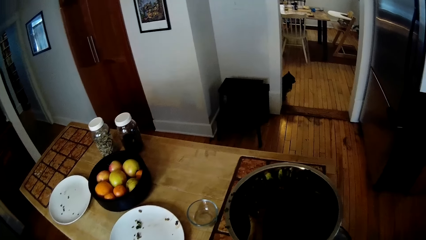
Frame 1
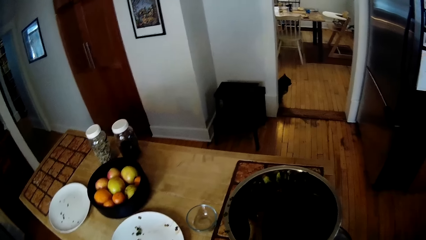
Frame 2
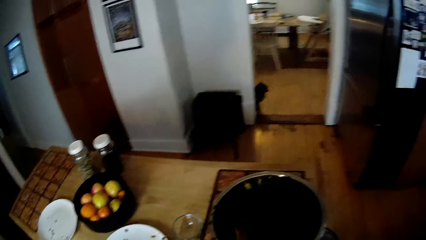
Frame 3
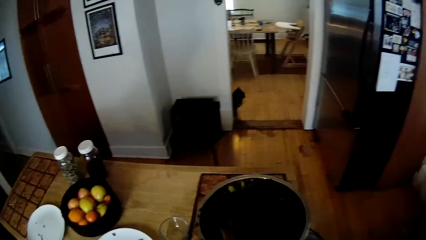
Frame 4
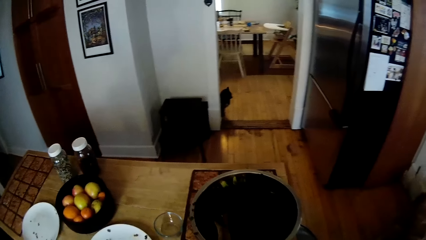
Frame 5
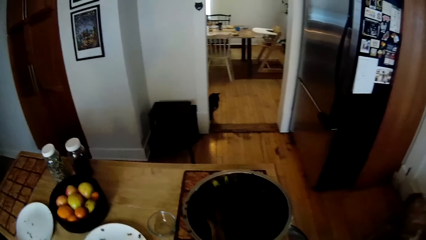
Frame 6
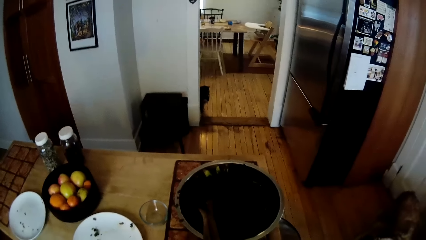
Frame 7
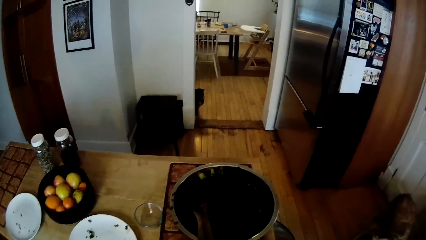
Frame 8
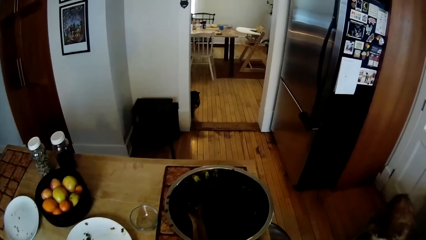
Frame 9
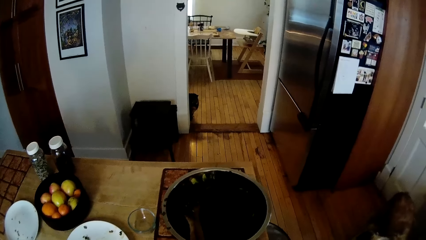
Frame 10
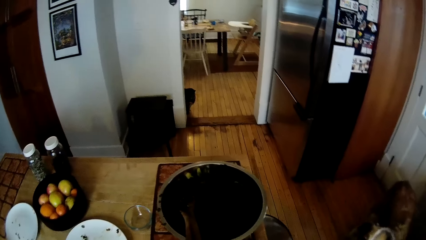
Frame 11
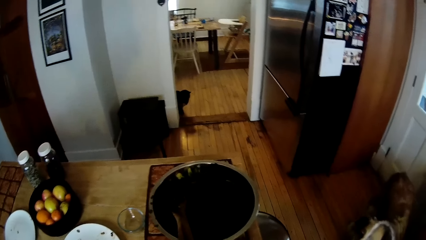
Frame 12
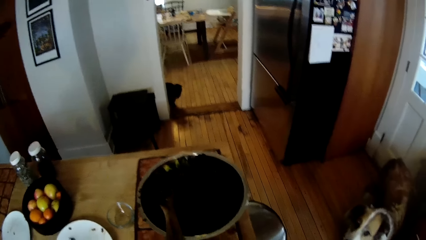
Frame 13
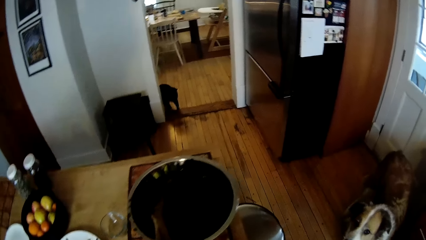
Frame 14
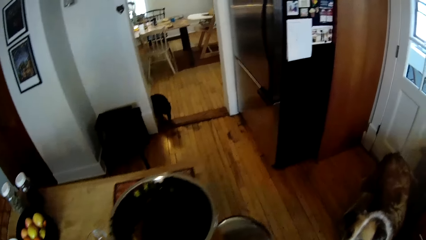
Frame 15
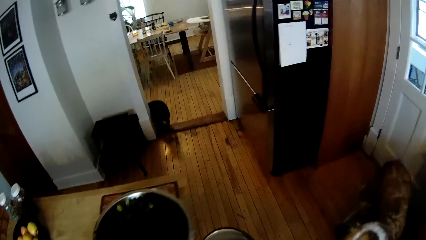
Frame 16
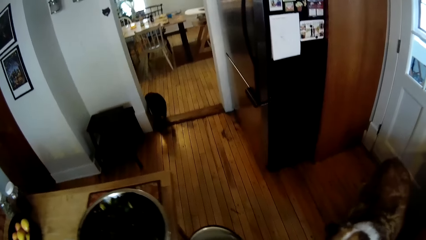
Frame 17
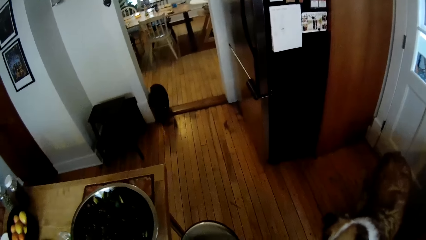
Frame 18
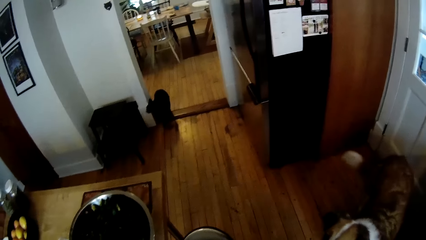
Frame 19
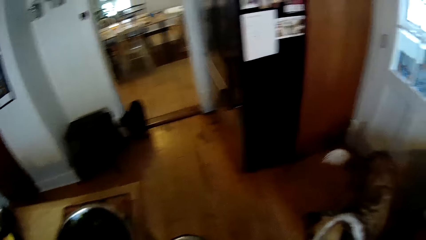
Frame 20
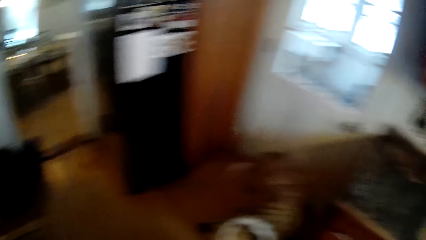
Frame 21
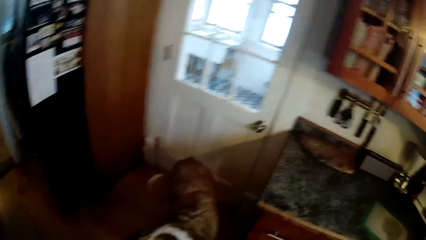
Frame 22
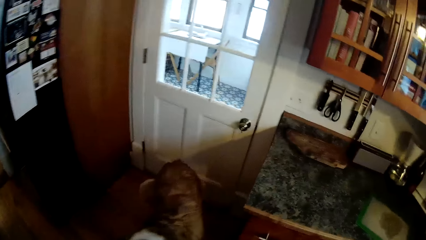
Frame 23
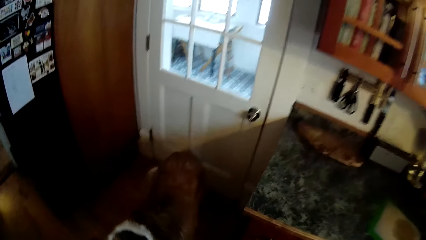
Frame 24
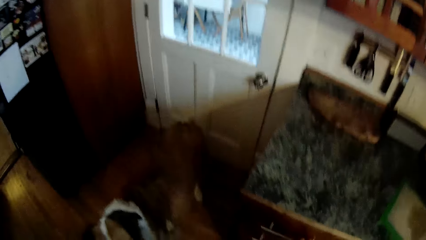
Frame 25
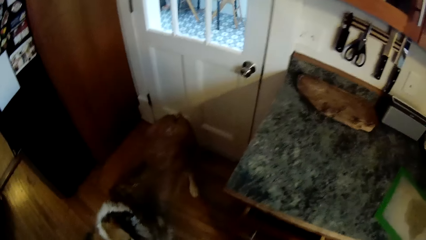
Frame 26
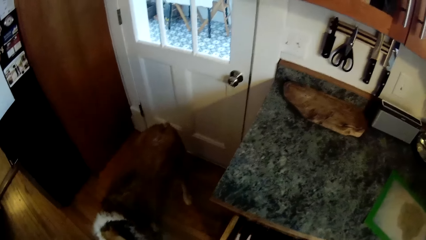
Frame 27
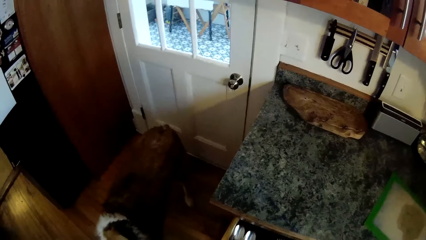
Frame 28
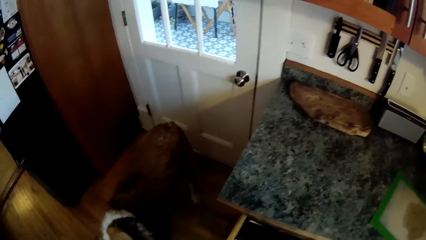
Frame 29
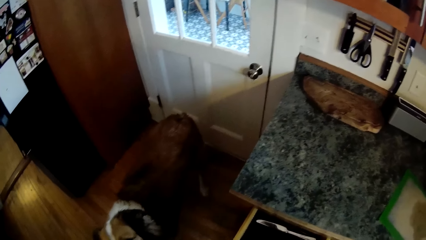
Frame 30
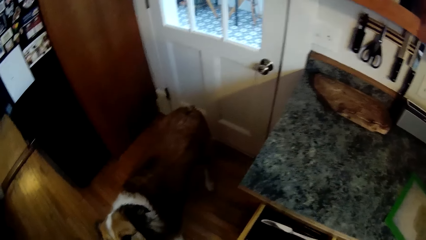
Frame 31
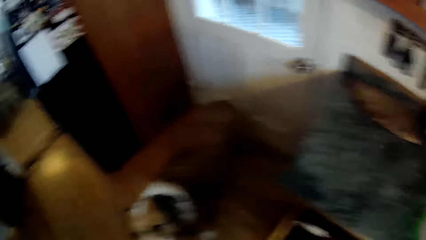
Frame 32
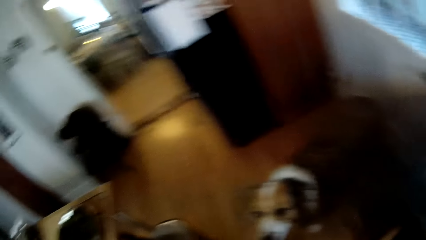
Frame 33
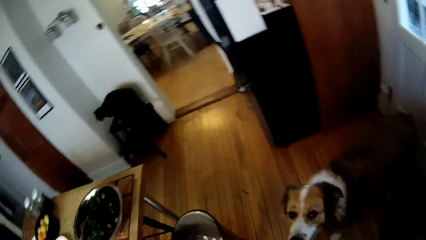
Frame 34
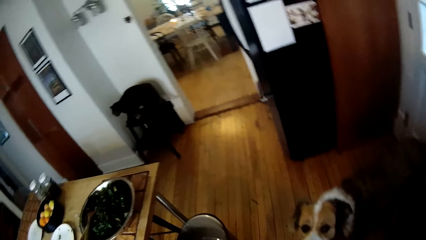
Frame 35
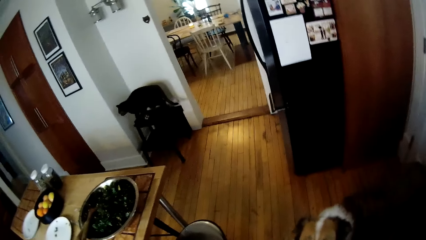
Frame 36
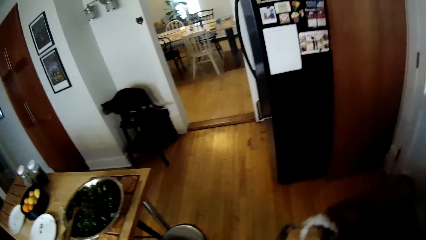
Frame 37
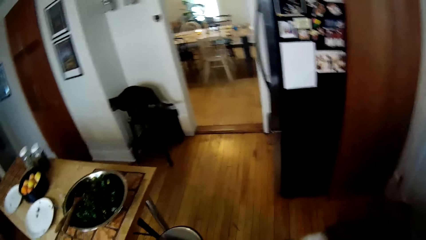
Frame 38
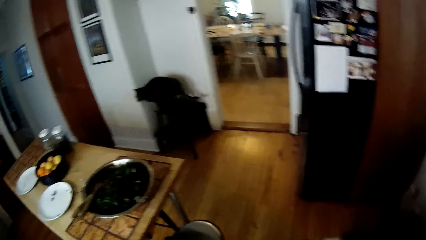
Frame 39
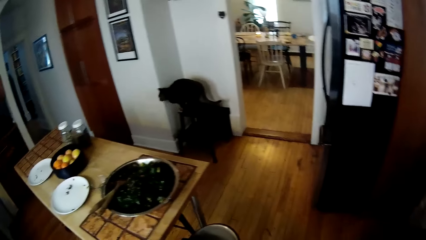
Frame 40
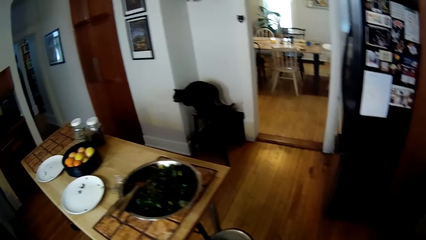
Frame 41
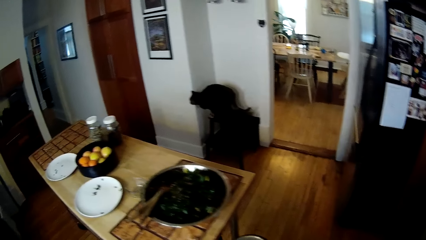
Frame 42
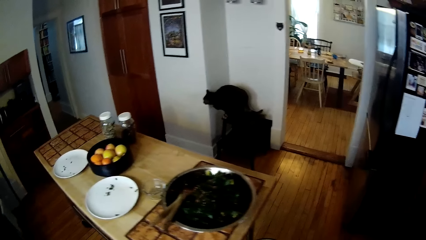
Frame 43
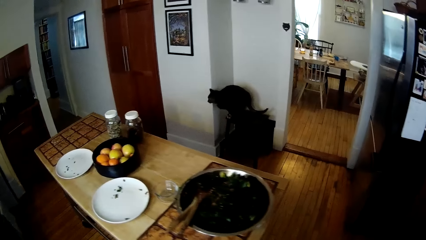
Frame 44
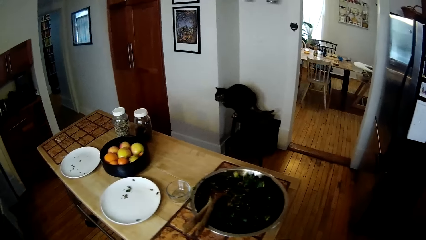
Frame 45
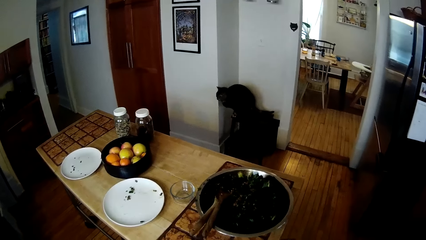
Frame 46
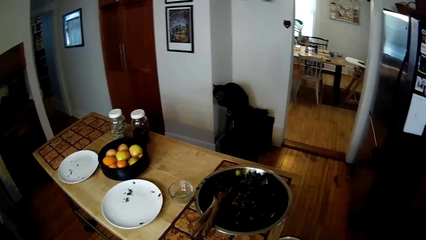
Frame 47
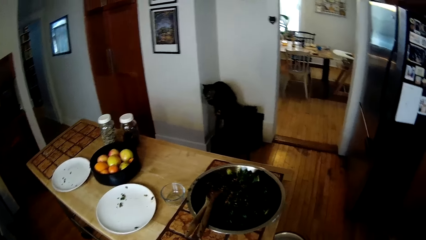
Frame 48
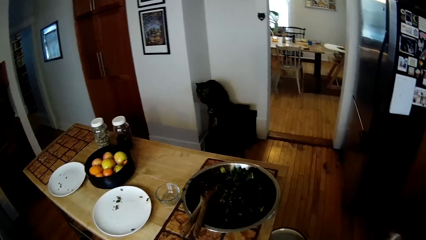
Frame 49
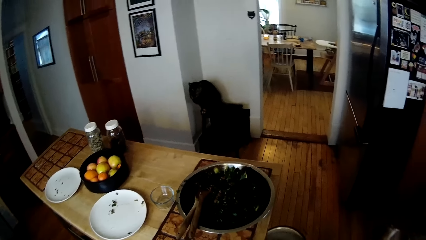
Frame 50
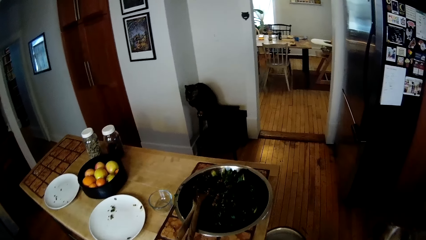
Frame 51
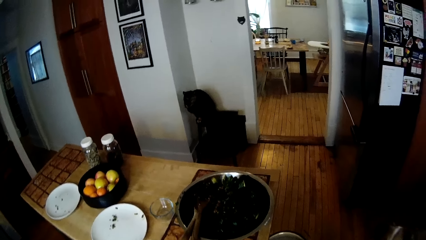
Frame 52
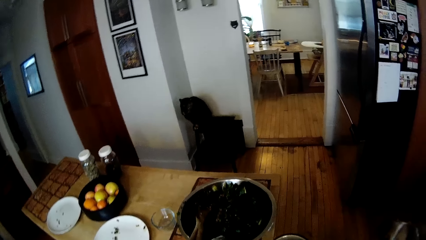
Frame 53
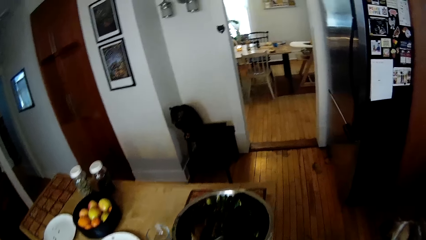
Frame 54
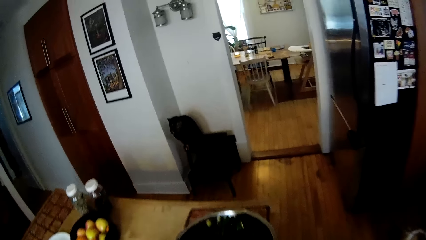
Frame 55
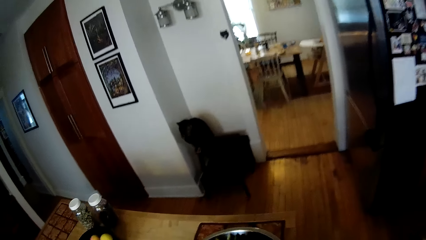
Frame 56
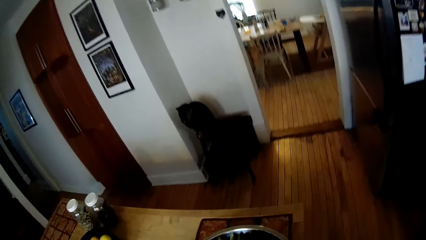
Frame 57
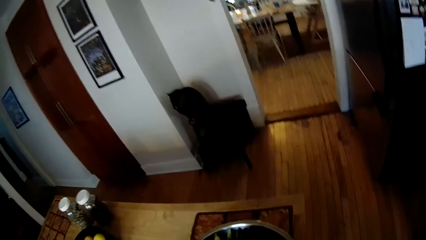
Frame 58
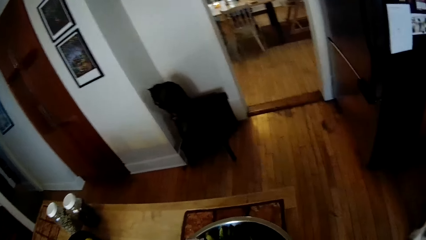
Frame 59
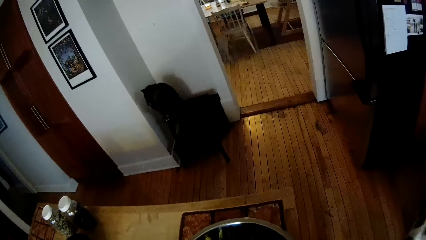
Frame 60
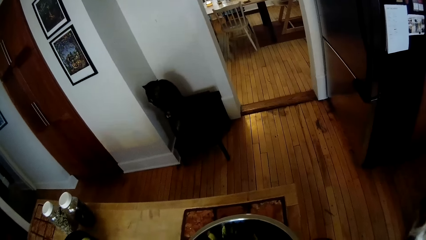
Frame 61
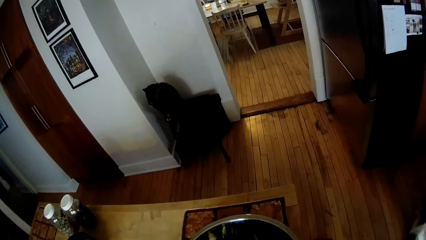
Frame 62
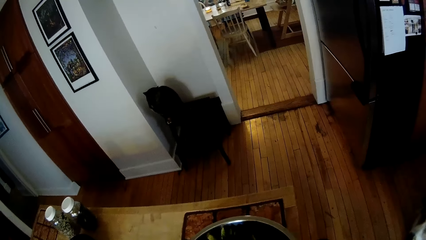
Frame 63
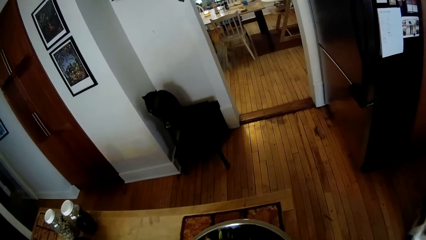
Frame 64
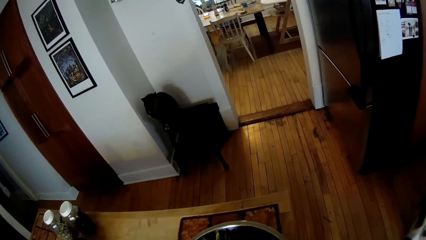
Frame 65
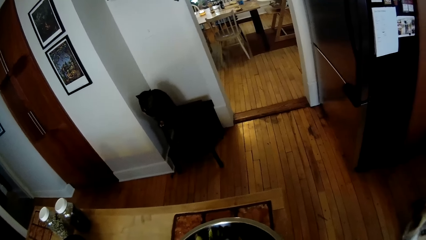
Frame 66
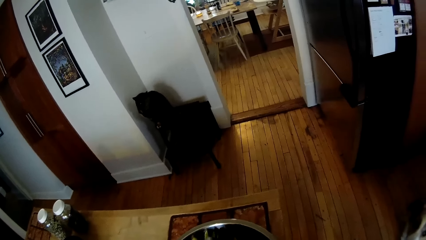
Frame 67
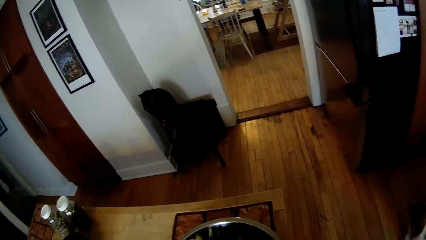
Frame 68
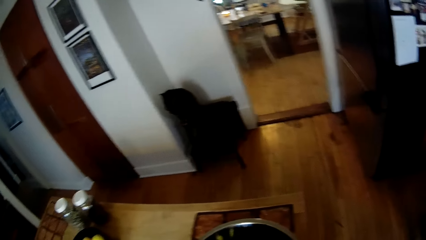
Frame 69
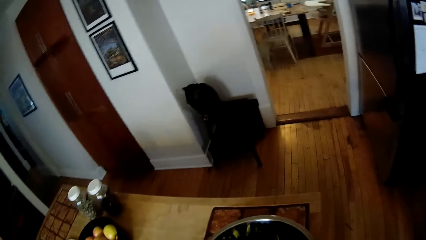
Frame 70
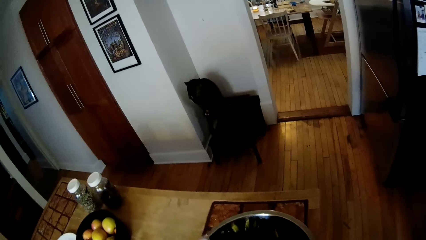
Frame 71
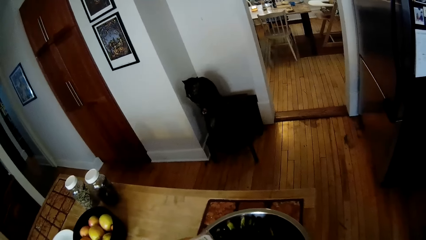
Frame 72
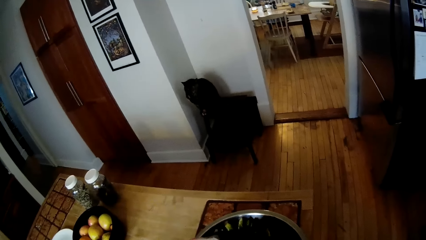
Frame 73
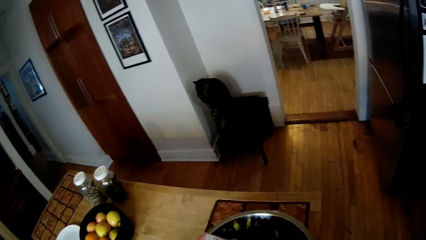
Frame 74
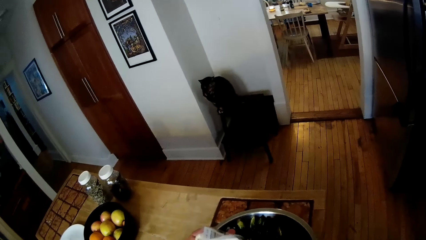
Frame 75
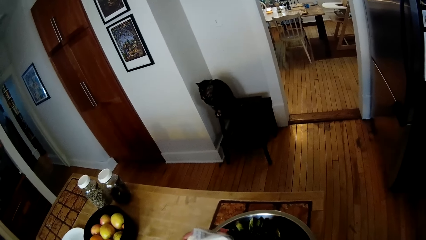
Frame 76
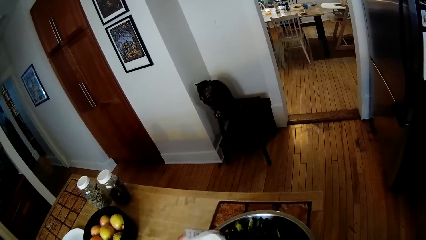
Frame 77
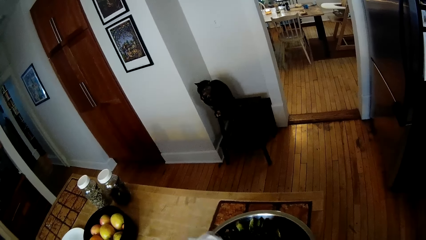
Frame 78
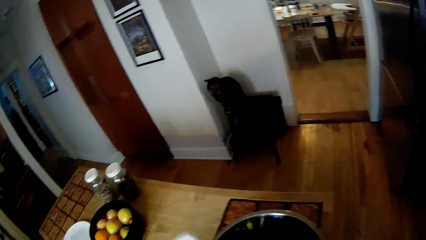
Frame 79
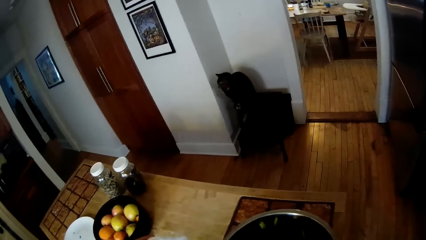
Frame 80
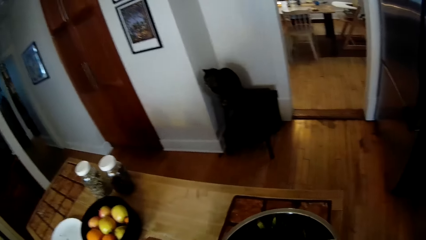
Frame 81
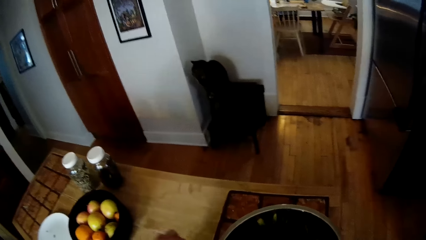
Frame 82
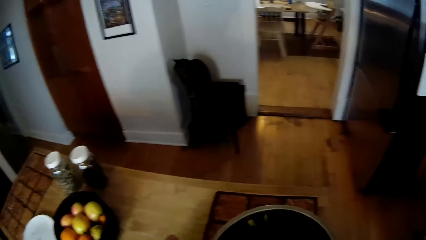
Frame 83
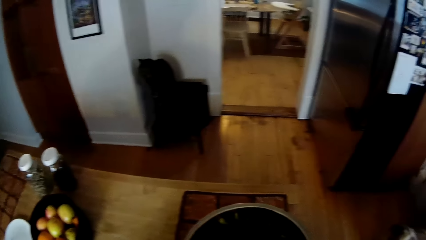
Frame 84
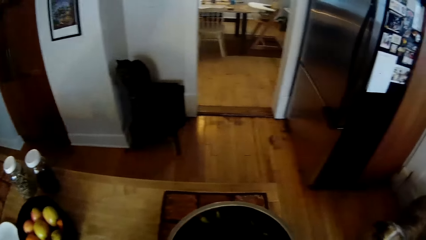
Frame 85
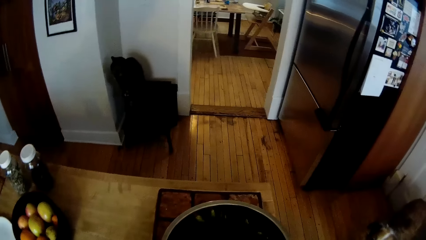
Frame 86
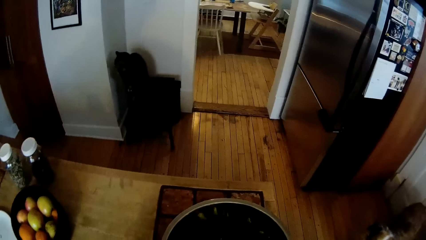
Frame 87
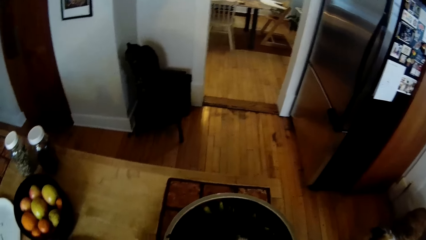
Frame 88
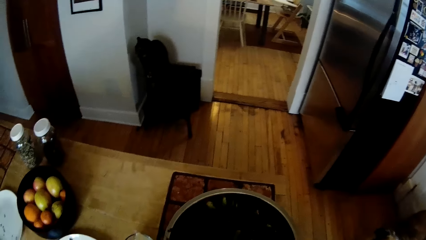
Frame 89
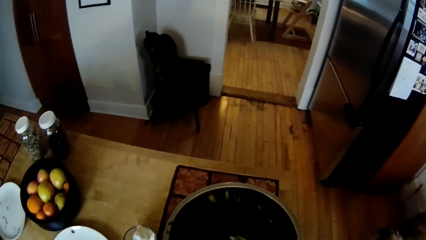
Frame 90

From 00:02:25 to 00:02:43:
The camera wearer opens a cupboard with his left hand. He pours salt from a container in his left hand into the container of vegetable on the table. He drops the container of salt on the table with his left hand.
